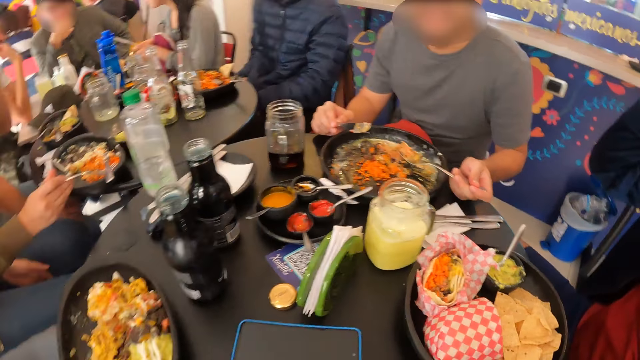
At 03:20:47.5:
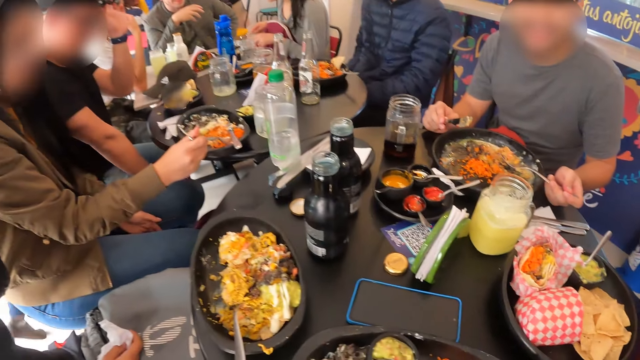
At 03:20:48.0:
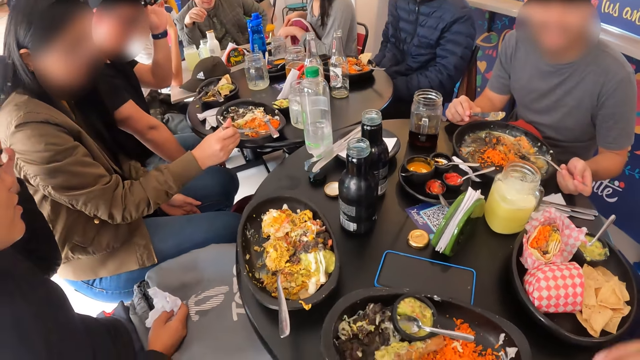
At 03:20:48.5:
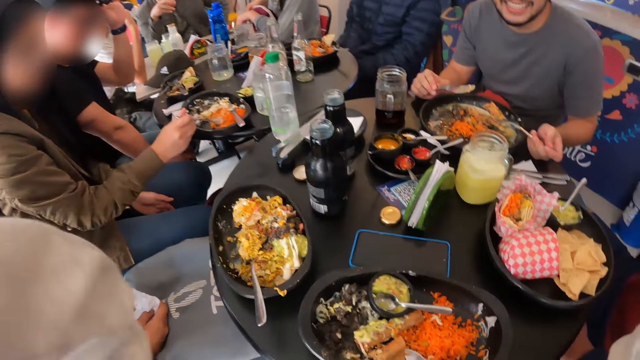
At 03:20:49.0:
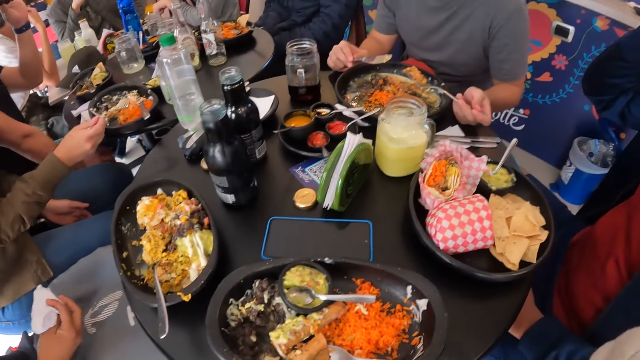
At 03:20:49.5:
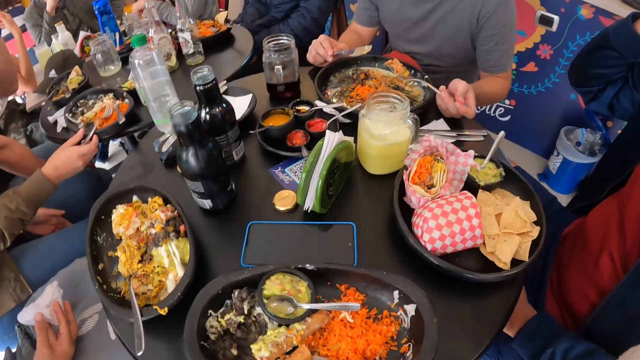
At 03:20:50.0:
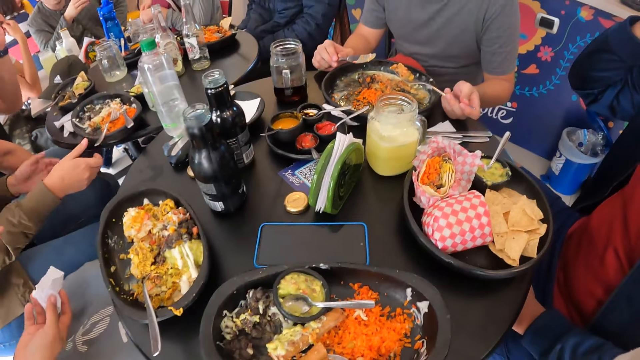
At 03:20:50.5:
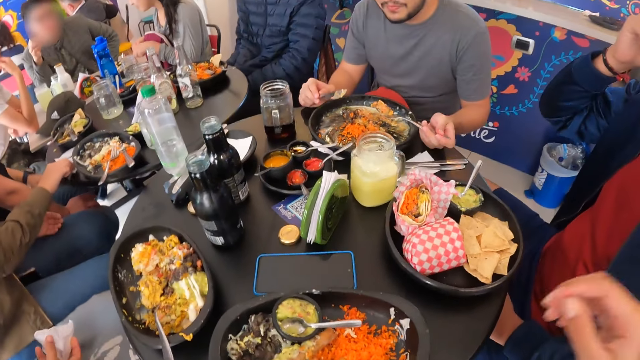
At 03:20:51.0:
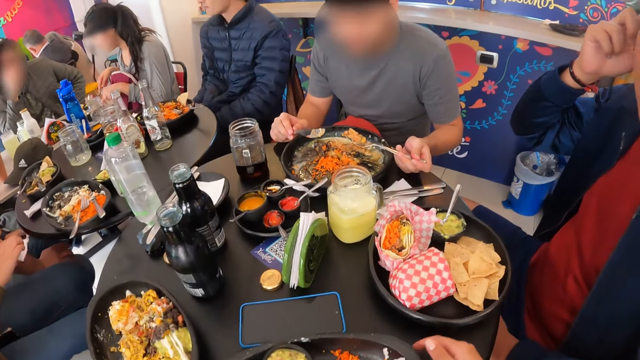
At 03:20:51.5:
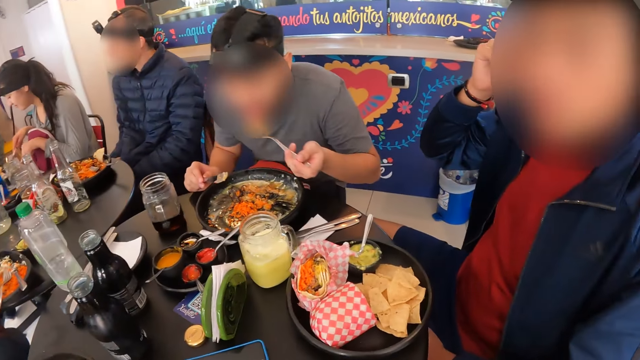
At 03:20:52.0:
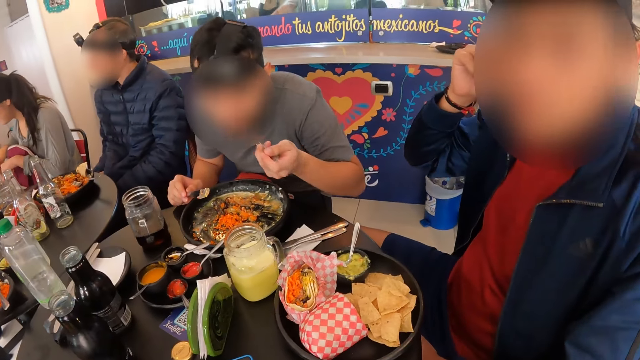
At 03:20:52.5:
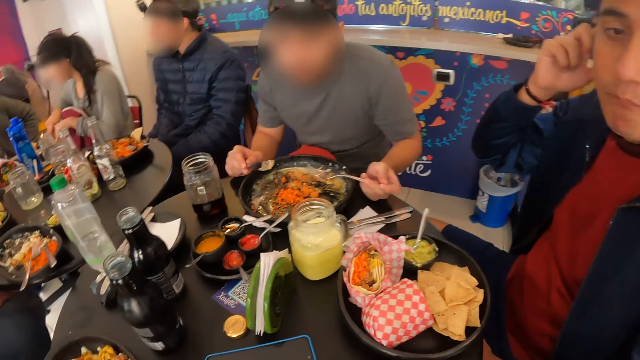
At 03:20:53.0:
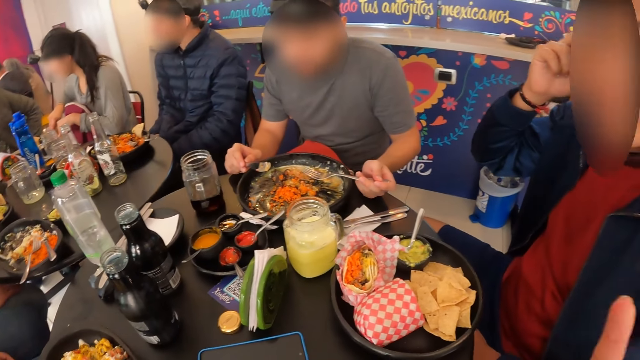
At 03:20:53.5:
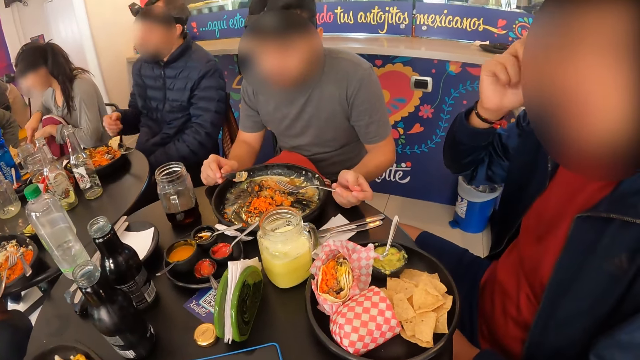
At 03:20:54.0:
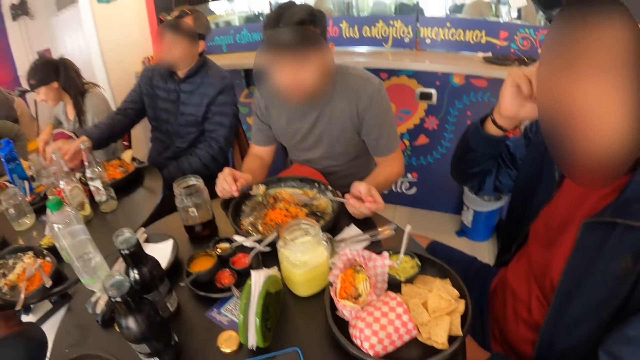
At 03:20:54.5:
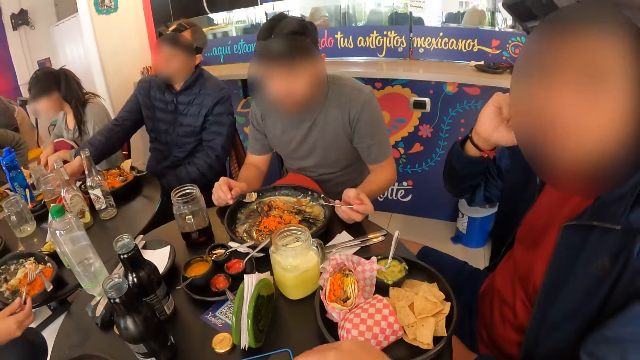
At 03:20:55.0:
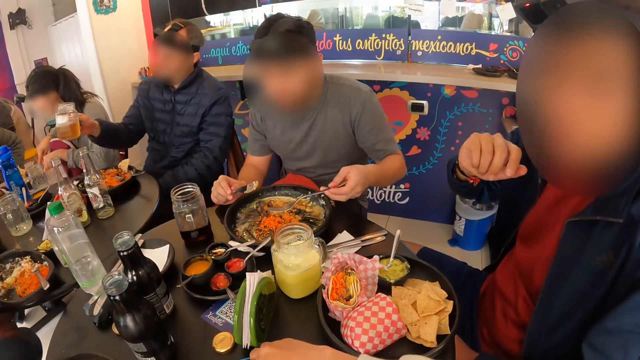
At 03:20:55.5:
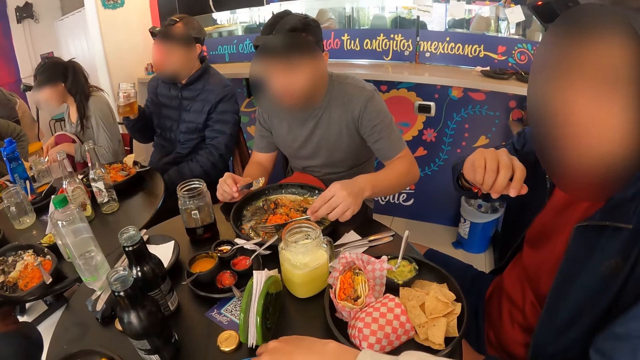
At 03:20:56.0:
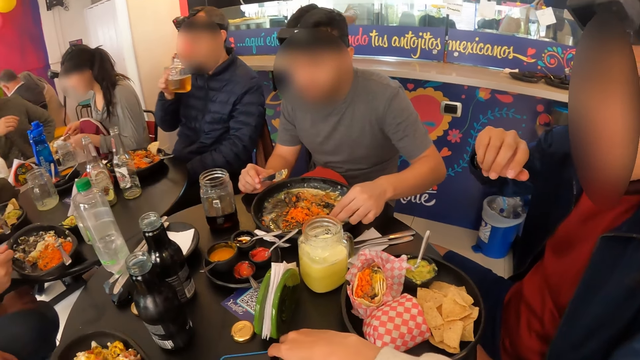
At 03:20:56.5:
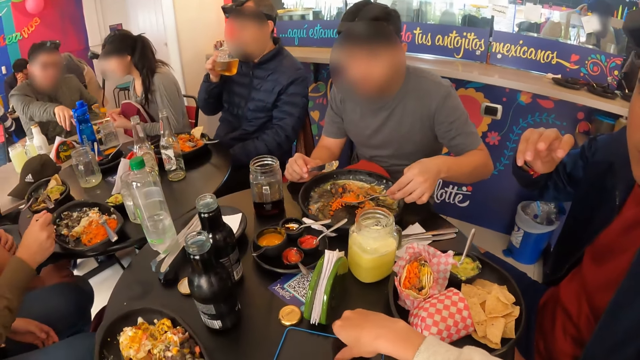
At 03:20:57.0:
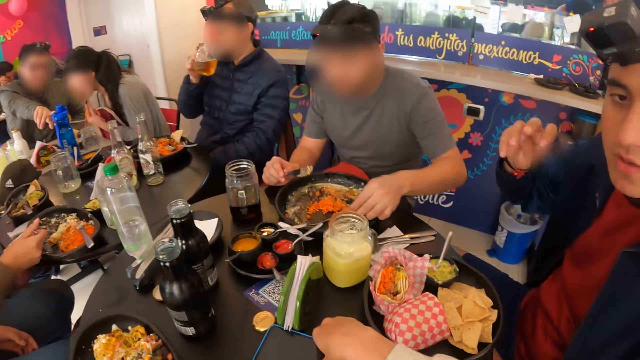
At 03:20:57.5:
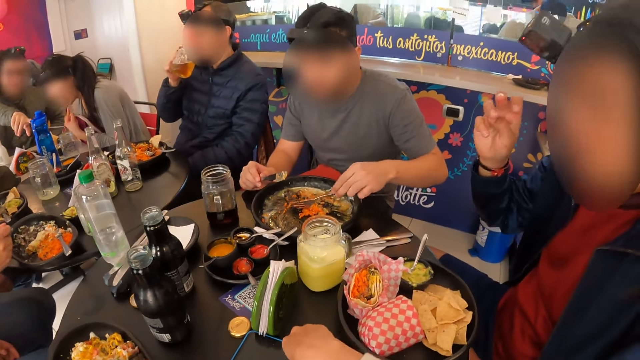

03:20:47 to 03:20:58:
The man picks the glass cup from the table with his right hand. The camera wearer holds the phone. The man drinks from the glass cup in his right hand.

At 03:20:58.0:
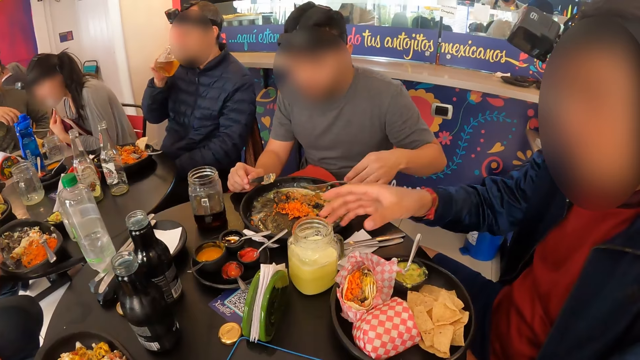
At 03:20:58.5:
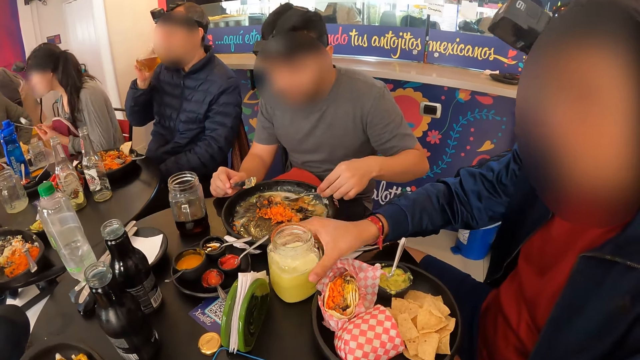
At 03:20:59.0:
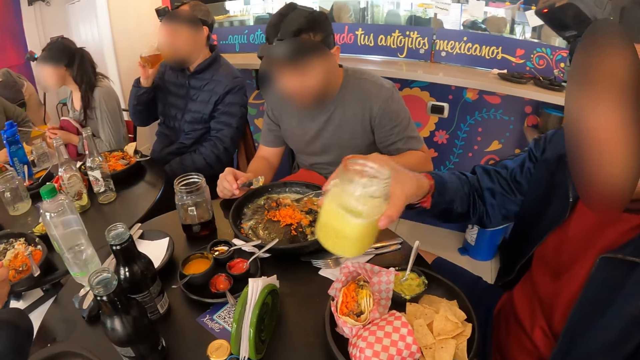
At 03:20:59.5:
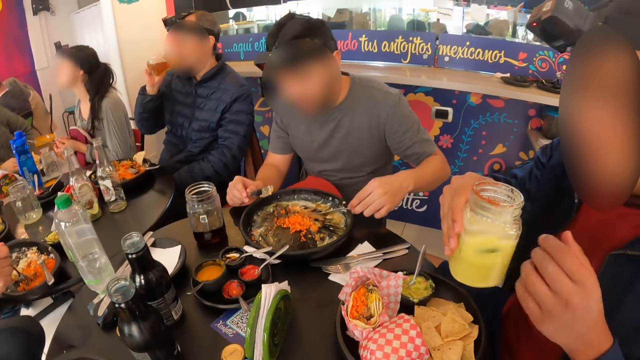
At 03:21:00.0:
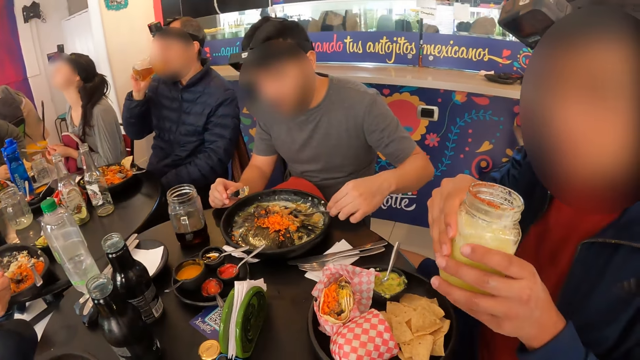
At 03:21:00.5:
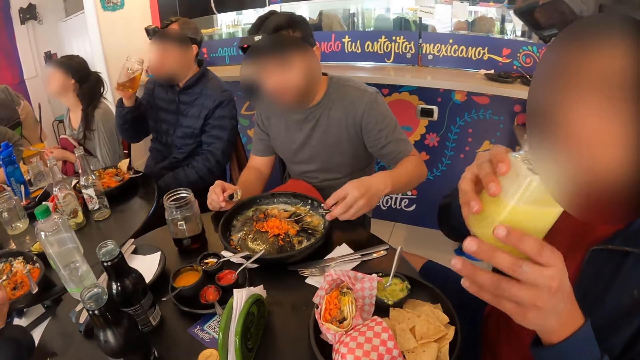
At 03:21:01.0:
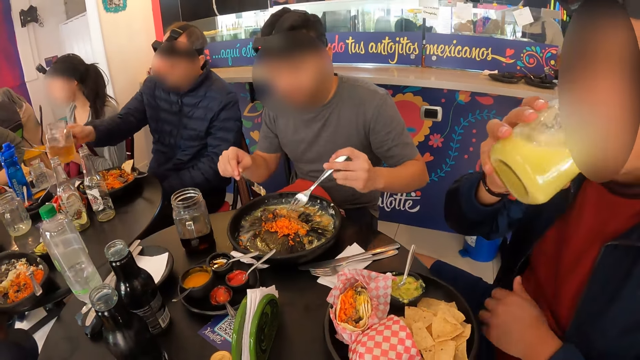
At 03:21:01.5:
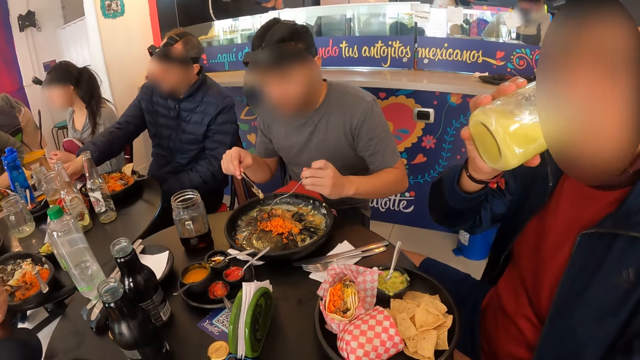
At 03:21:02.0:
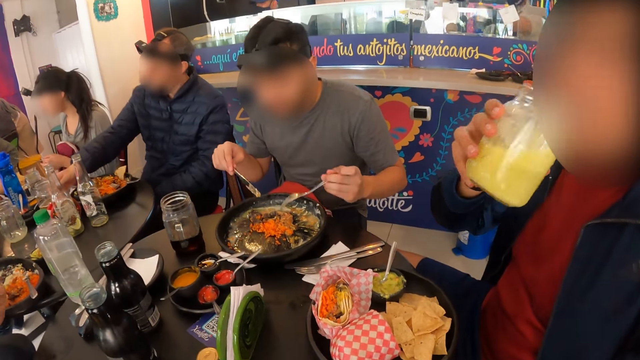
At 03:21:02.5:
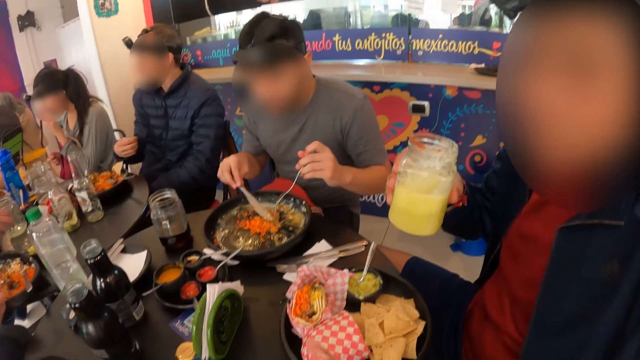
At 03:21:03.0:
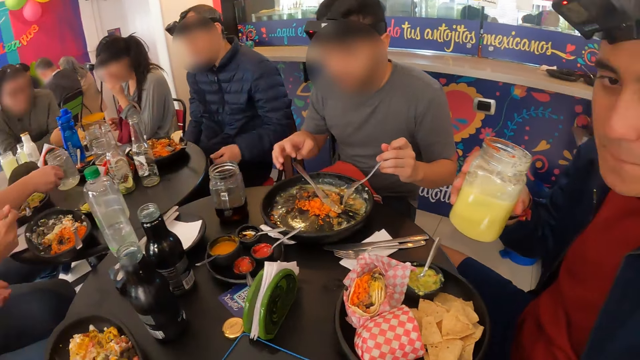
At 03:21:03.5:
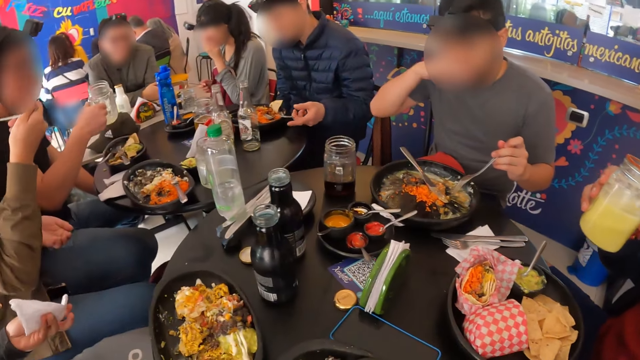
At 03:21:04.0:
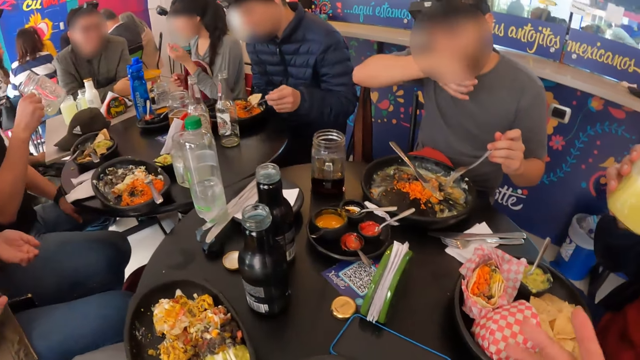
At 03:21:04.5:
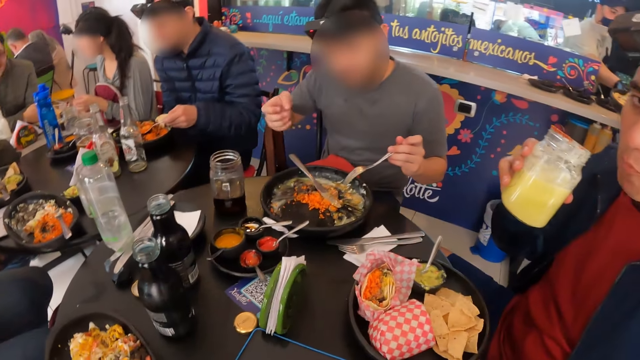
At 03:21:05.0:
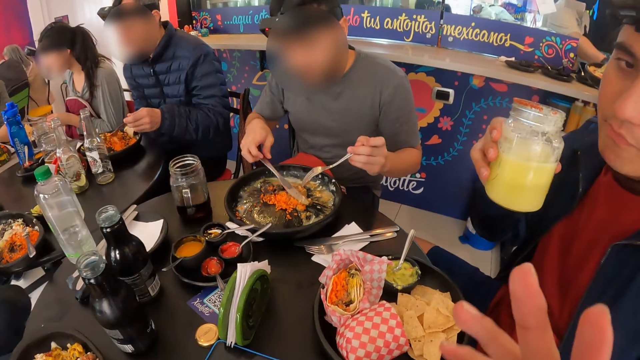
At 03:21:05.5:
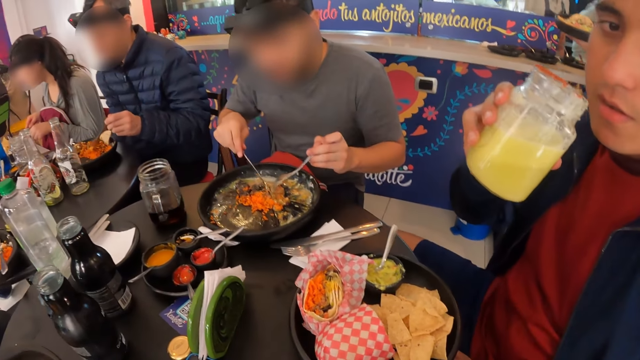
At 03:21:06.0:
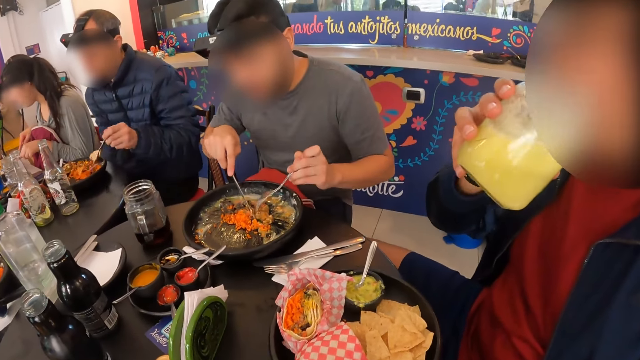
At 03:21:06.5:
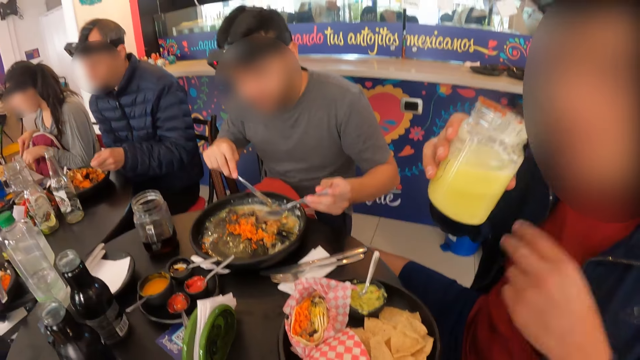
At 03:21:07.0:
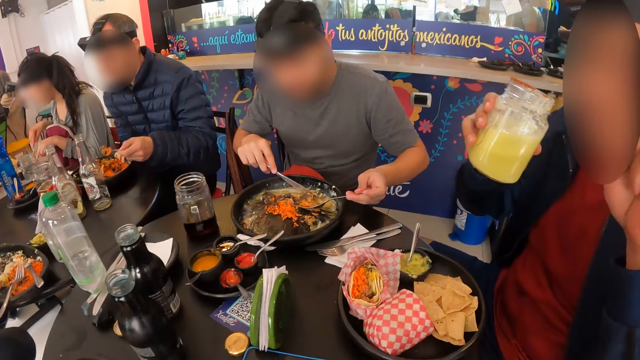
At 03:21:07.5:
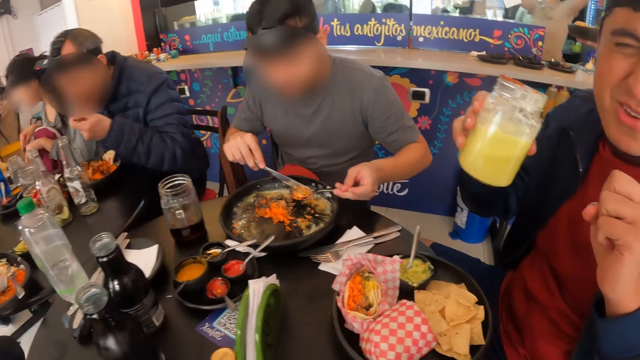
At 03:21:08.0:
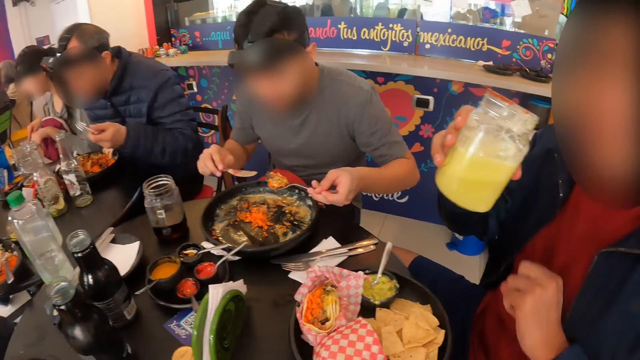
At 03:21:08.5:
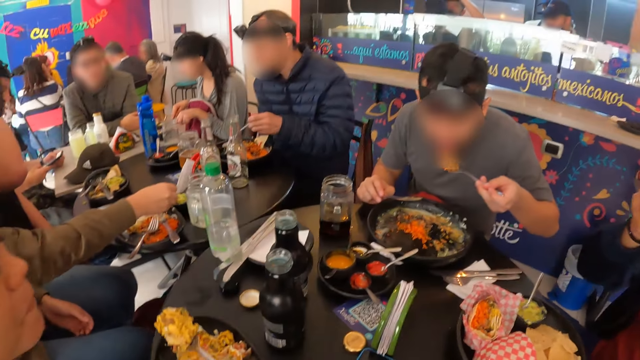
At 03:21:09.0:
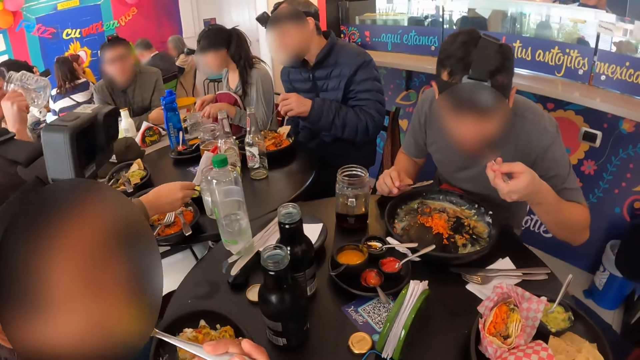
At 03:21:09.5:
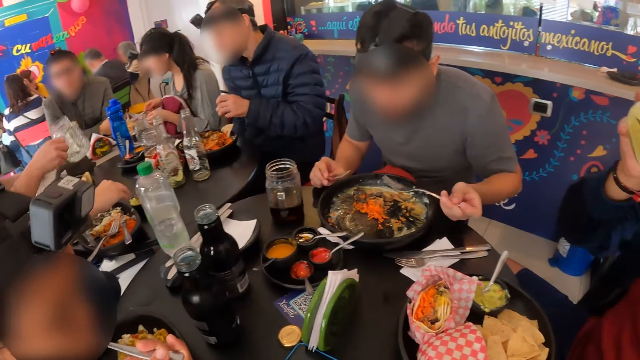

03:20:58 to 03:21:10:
A man picks a glass cup from the table with his right hand. He drinks from the glass cup in his right hand. Another man drops the glass cup on the table with his right hand. A third man picks the glass cup from the table with his right hand. The second man eats the meal from the plate with the fork in his left hand.
